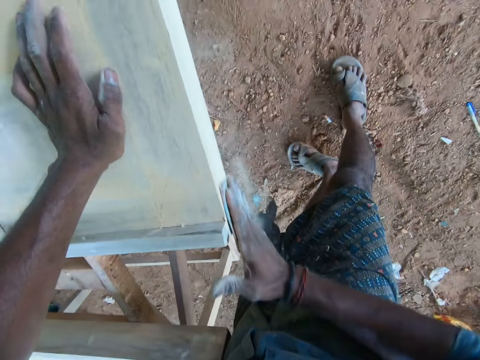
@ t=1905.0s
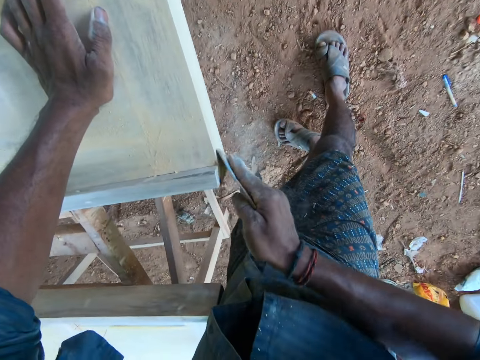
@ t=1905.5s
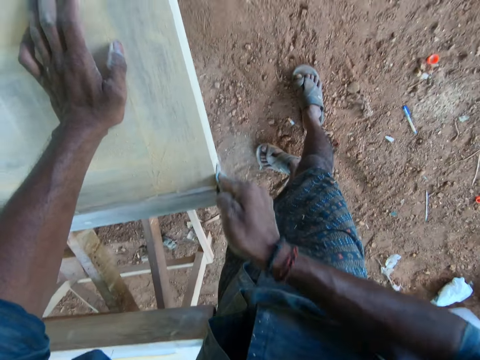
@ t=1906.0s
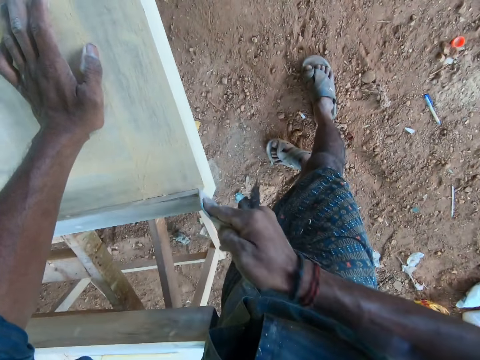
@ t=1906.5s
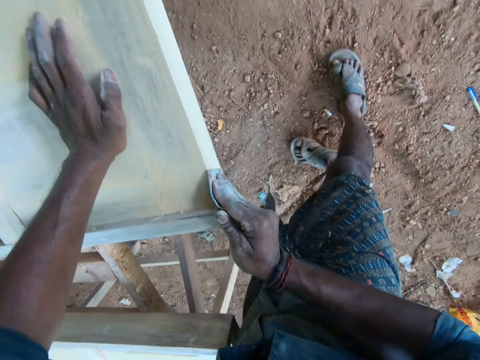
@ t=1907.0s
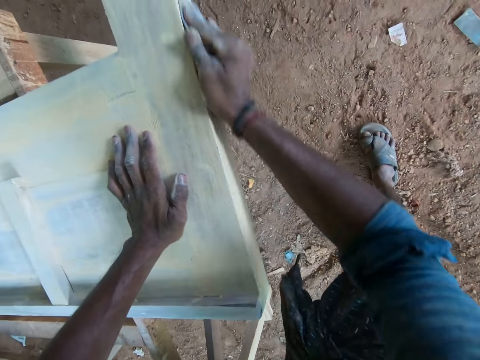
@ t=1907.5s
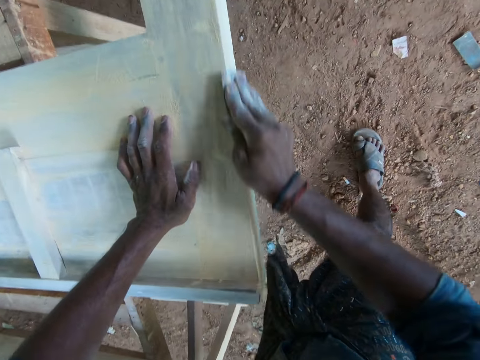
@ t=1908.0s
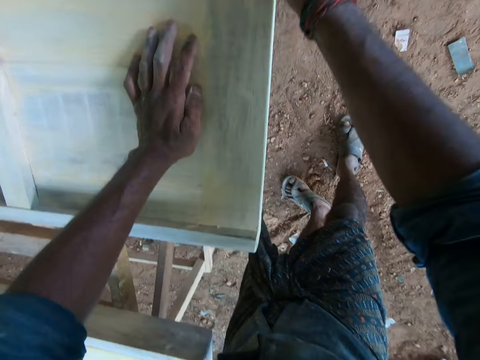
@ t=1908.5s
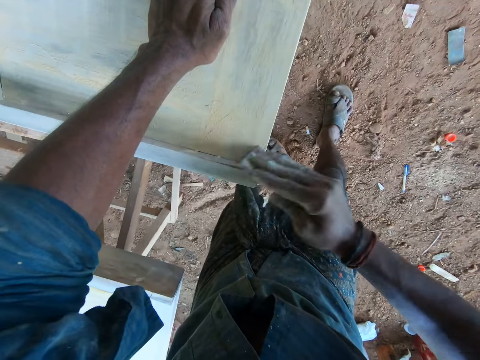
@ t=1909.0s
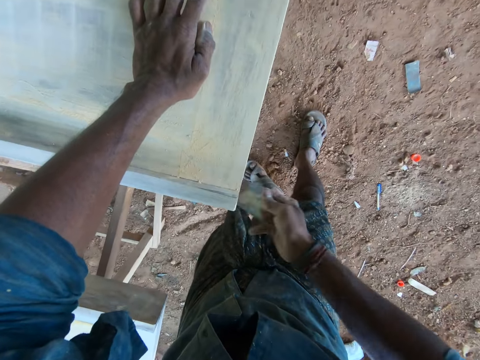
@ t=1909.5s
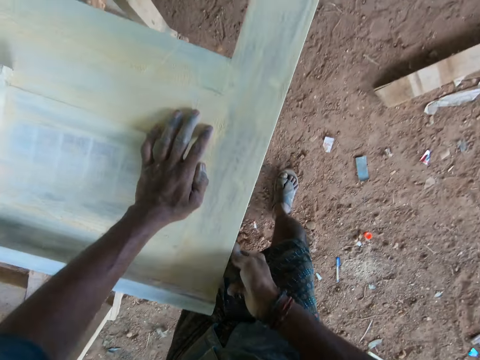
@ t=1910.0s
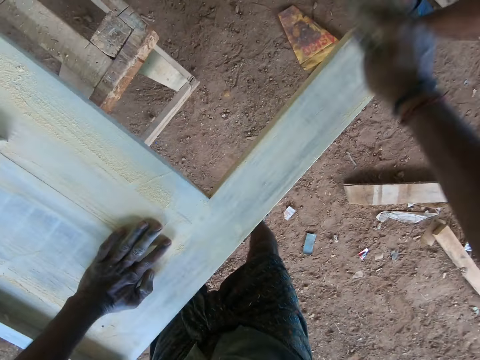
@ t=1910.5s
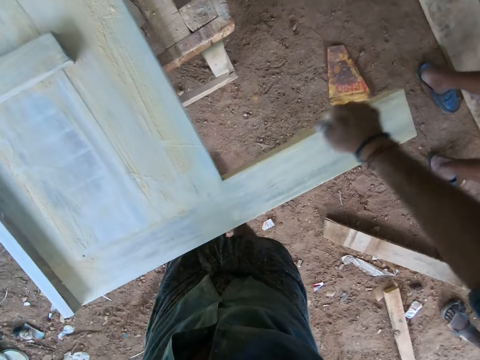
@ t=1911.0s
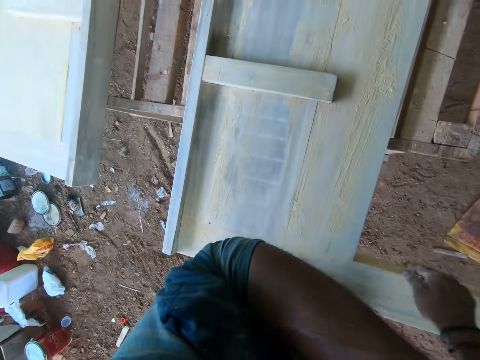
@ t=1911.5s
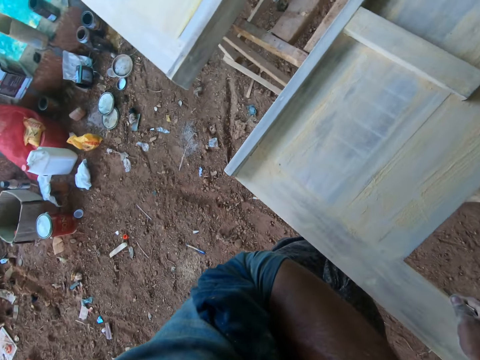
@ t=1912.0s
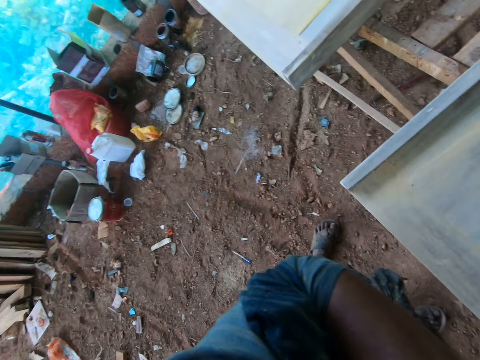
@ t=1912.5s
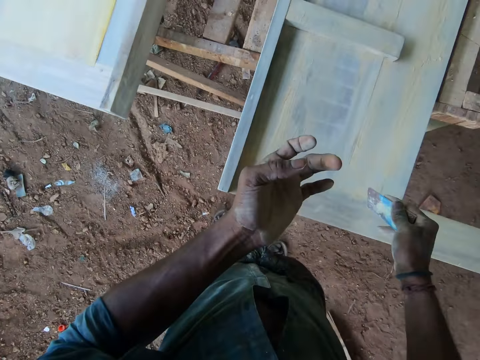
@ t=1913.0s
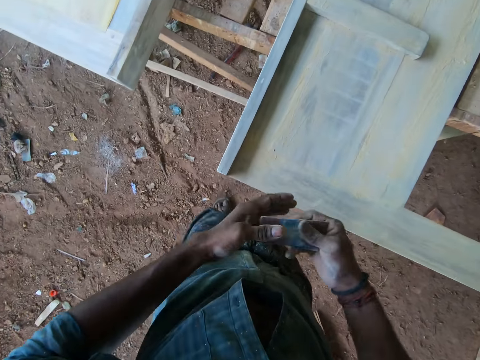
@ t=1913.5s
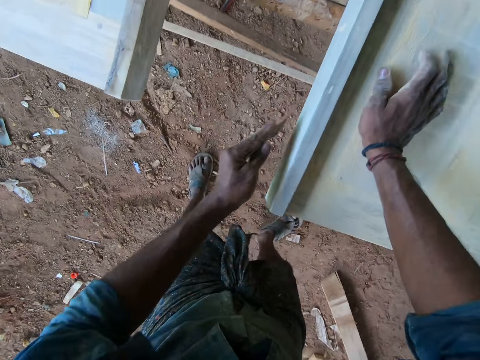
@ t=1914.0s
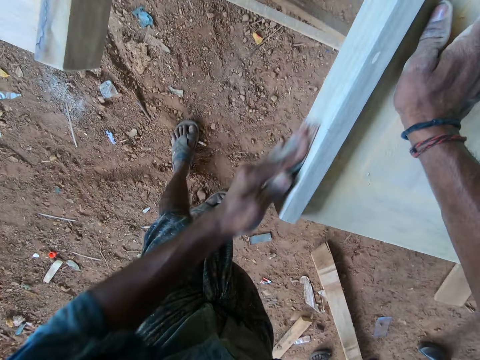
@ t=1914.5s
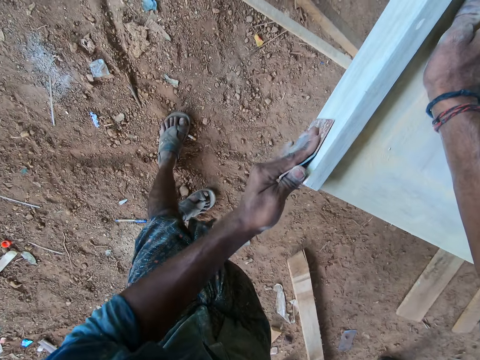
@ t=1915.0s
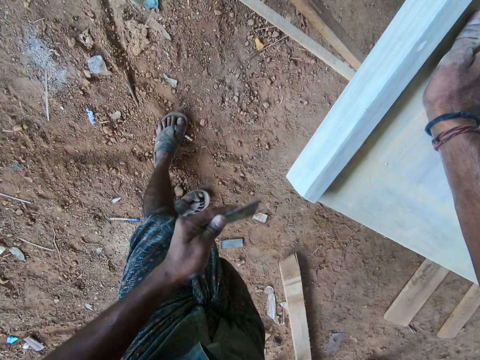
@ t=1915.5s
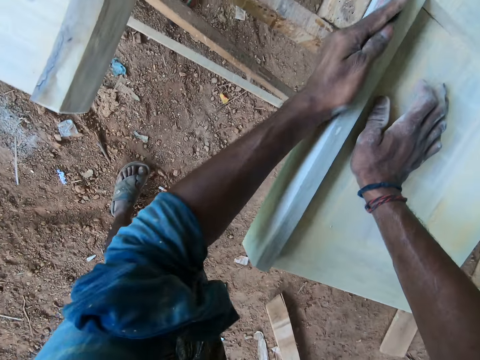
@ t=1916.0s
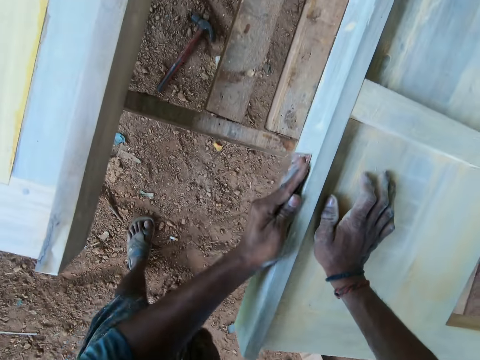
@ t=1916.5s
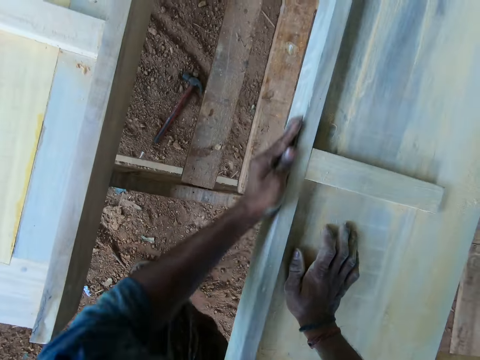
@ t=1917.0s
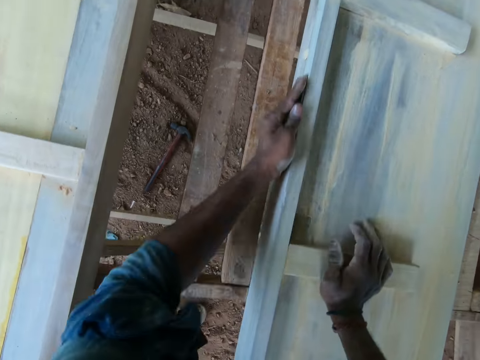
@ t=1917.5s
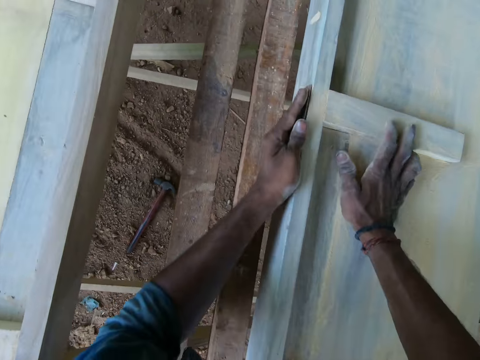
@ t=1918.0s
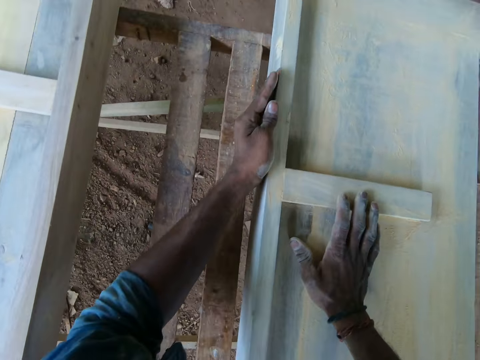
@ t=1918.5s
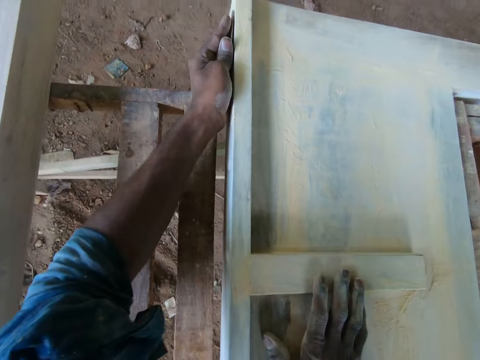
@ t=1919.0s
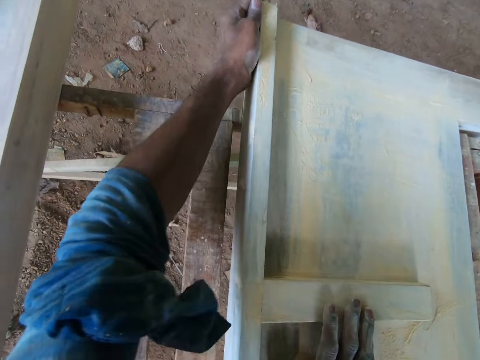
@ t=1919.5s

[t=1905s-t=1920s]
The camera wearer removes the sandpaper in his right hand from the bed frame. He holds the sandpaper in his left hand. He scrapes the bed frame with the sandpaper in his left hand. He places his right hand on the bed frame.

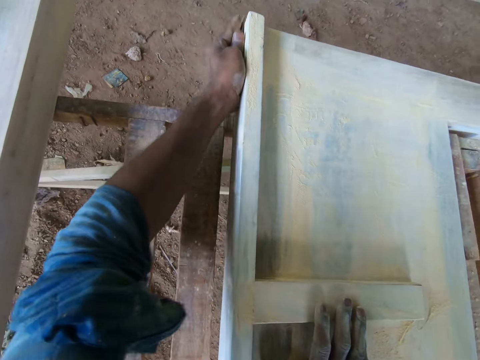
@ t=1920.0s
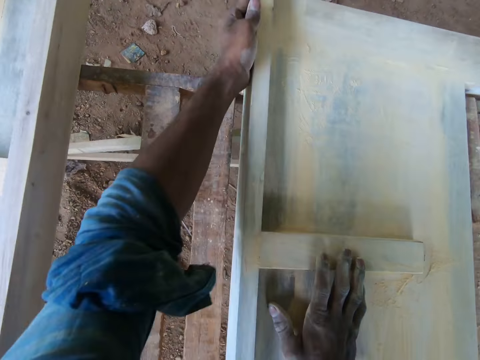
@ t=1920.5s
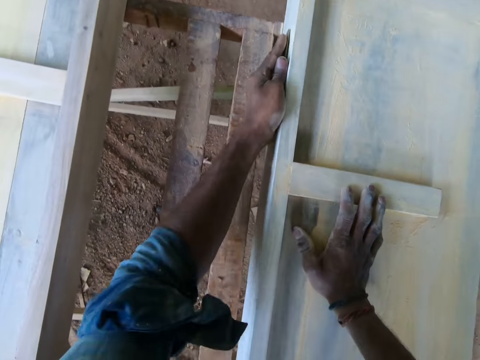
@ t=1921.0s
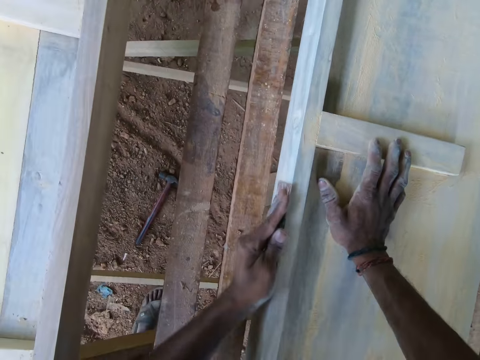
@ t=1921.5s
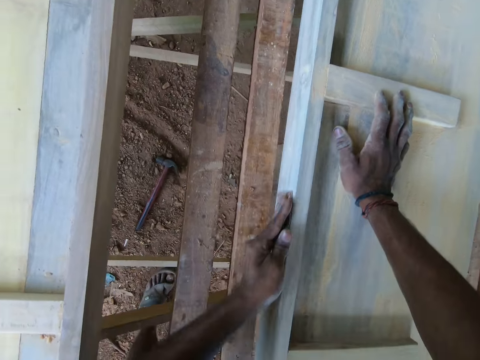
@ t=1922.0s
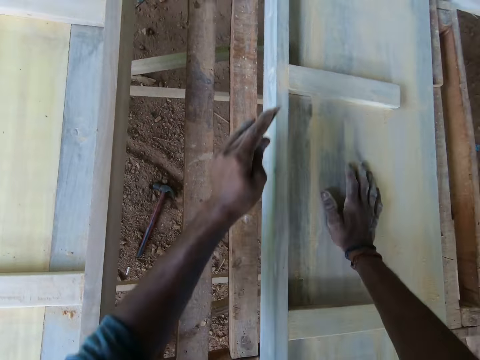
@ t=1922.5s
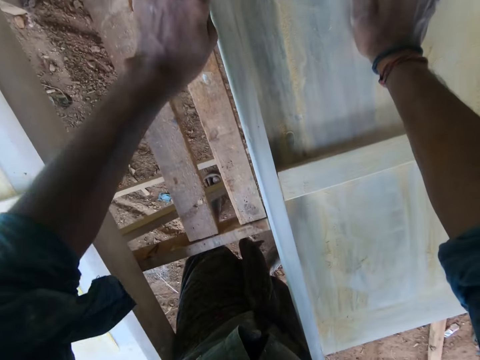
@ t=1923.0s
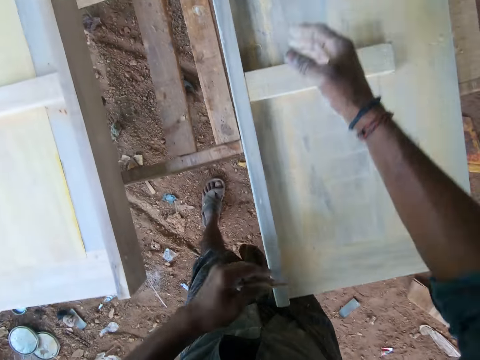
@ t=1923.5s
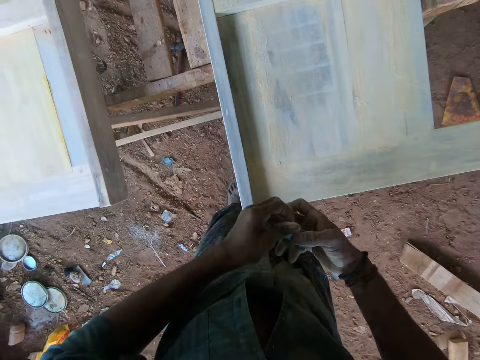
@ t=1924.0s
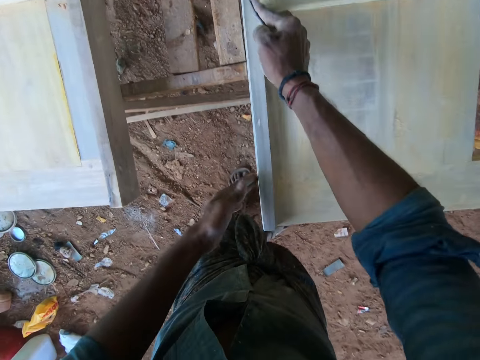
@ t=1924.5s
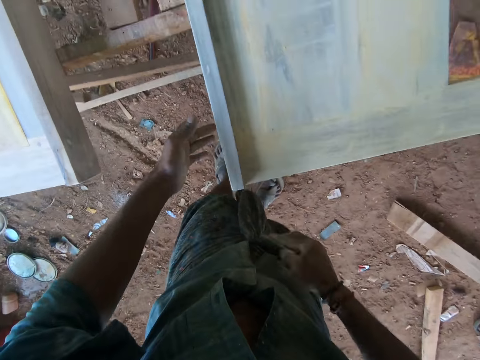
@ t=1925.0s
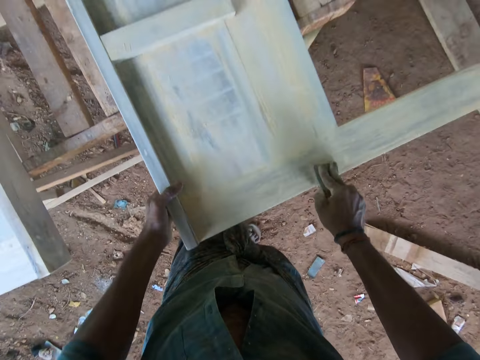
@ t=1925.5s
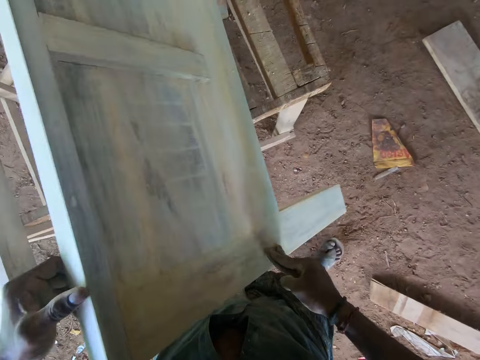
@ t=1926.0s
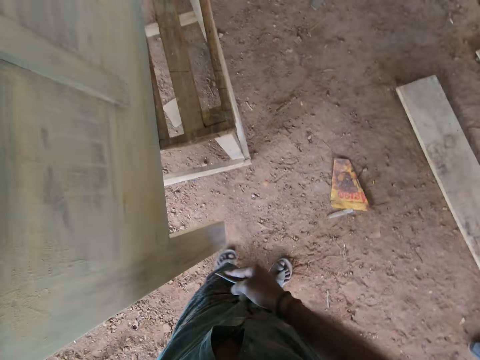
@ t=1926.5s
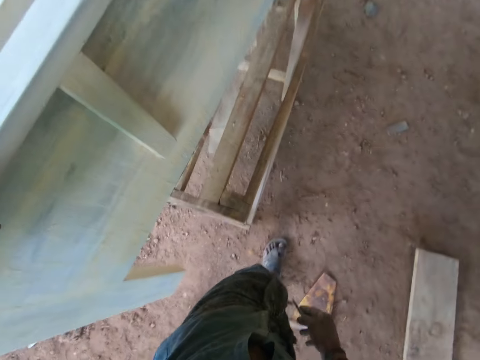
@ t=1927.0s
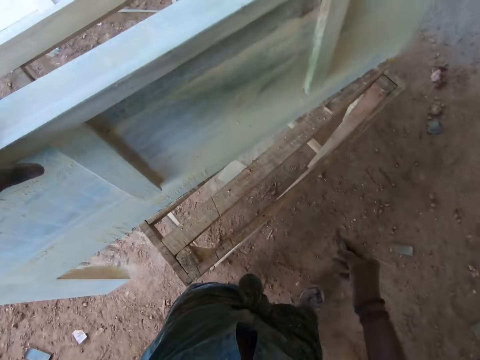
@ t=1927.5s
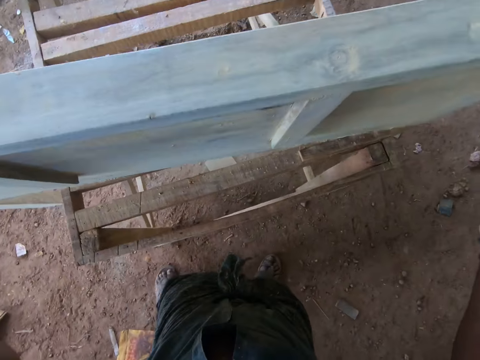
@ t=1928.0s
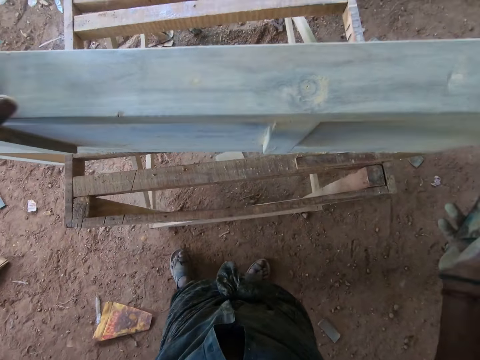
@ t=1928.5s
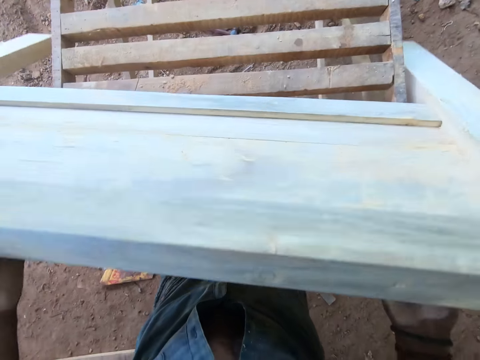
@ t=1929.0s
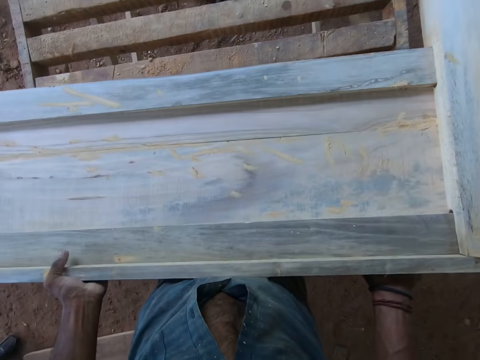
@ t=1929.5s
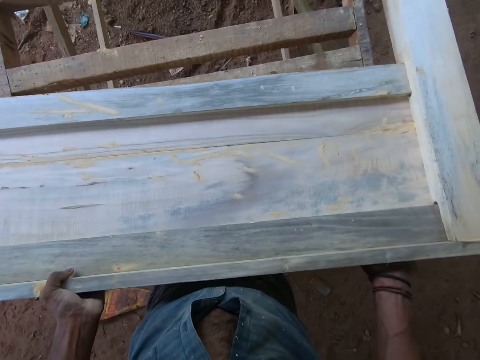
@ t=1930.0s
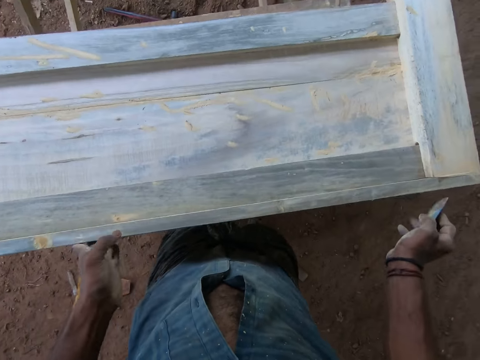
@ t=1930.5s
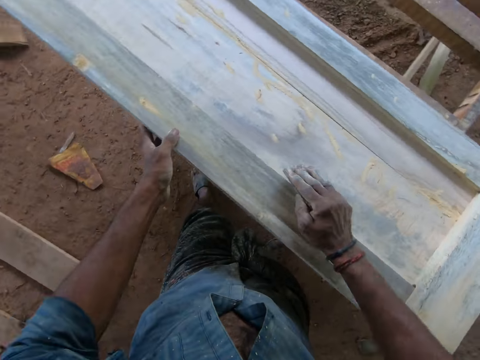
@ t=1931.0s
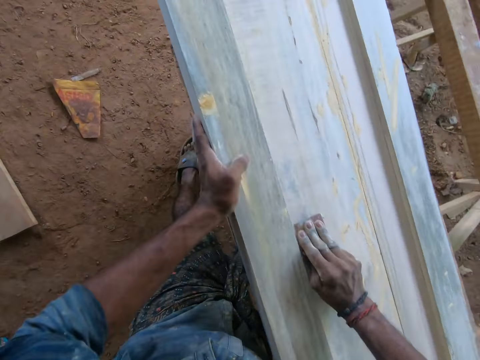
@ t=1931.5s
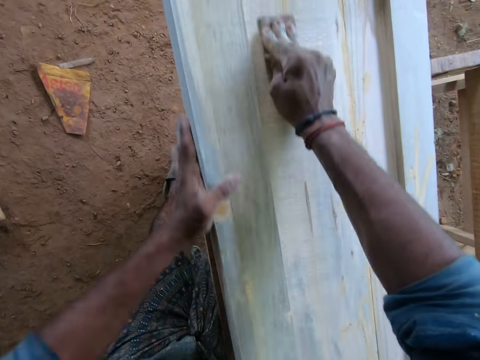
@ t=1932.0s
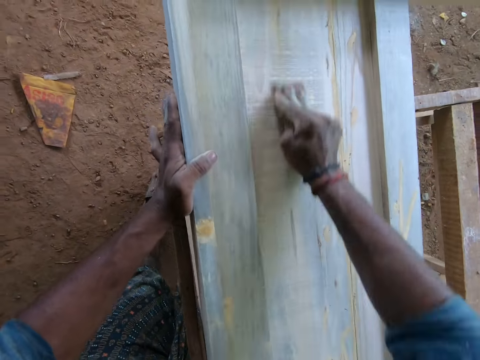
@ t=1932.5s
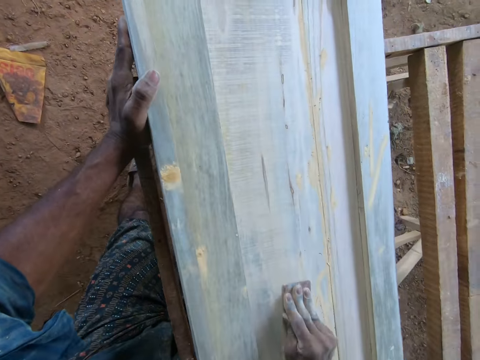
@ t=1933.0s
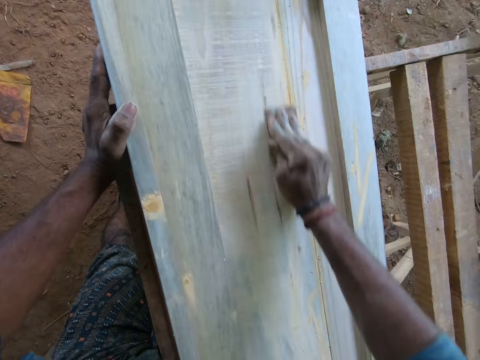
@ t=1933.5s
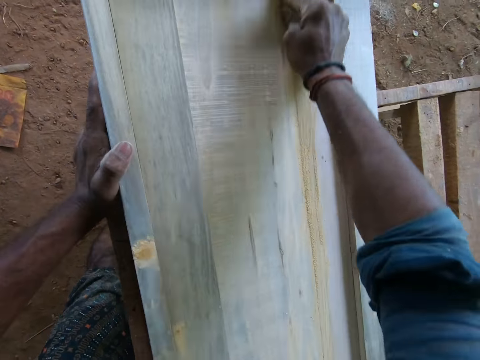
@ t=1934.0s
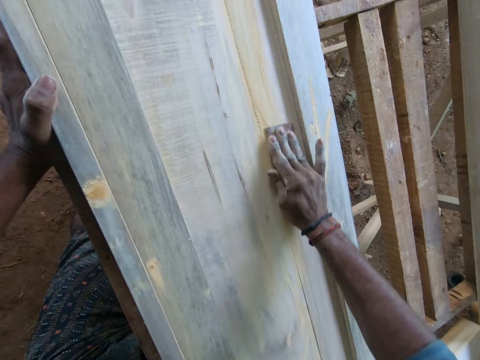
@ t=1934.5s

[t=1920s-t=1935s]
The camera wearer holds the sandpaper in his right hand. He places his left hand on the bed frame. He scrapes the bed frame with the sandpaper in his right hand. He sets the bed frame on the workbench with his hands. He turns the wooden board. He scrapes the bed frame with the sandpaper in his right hand.
